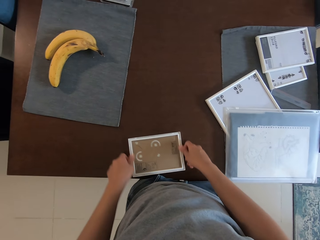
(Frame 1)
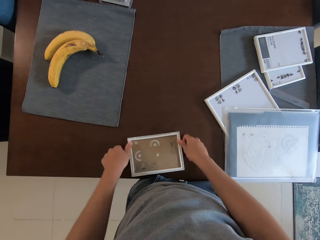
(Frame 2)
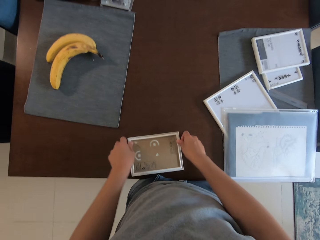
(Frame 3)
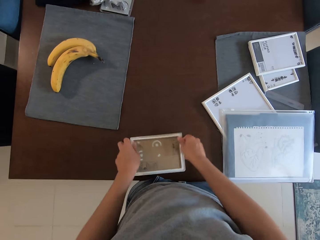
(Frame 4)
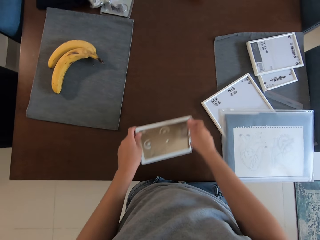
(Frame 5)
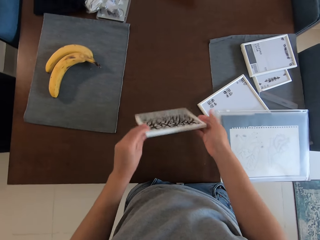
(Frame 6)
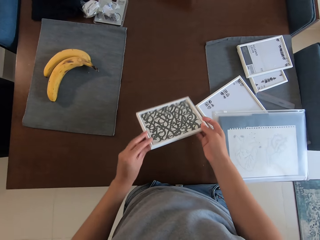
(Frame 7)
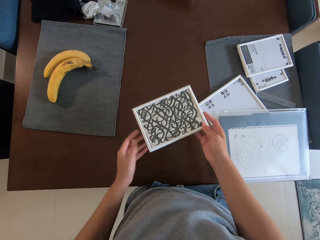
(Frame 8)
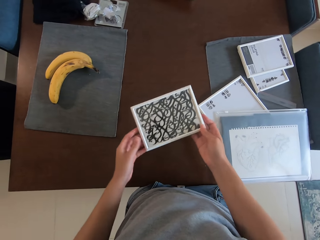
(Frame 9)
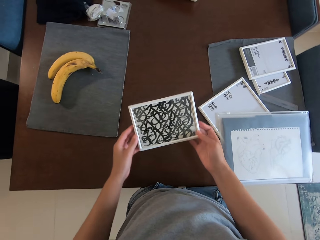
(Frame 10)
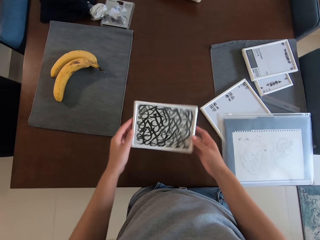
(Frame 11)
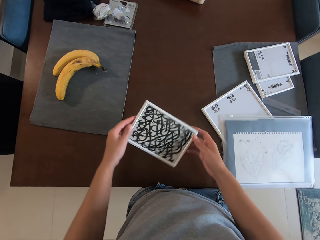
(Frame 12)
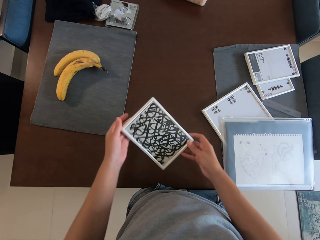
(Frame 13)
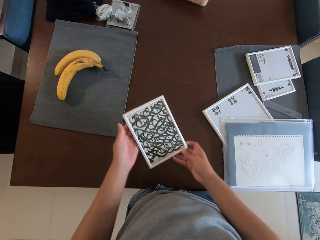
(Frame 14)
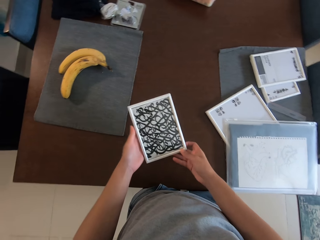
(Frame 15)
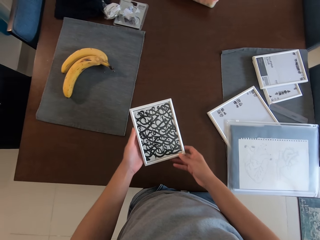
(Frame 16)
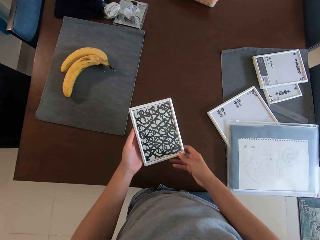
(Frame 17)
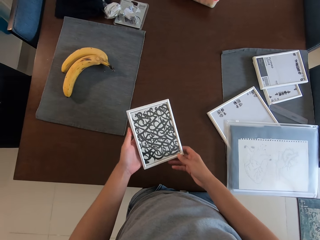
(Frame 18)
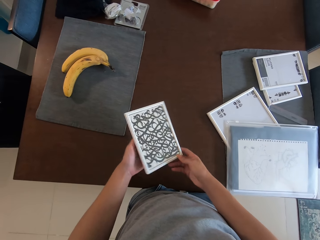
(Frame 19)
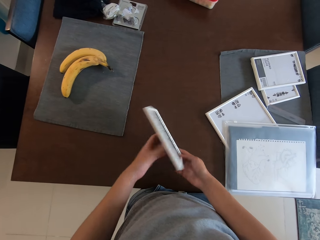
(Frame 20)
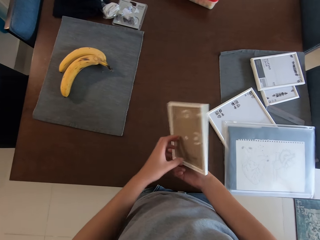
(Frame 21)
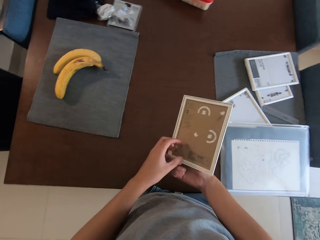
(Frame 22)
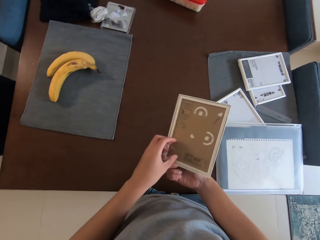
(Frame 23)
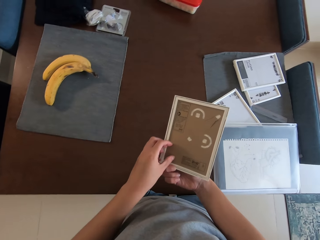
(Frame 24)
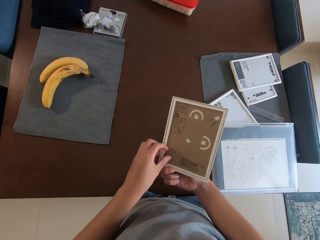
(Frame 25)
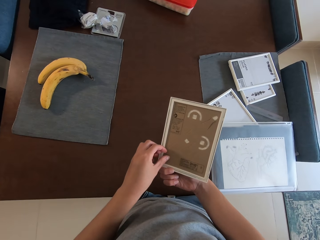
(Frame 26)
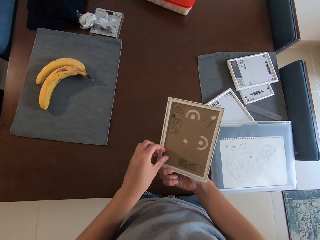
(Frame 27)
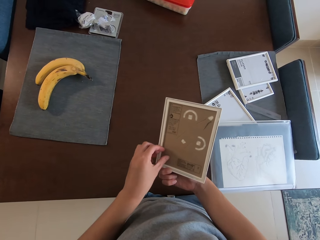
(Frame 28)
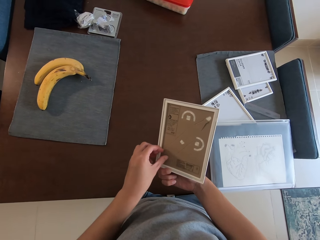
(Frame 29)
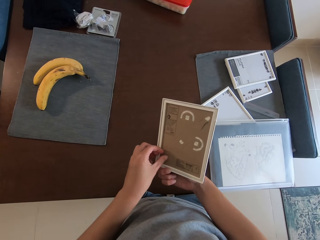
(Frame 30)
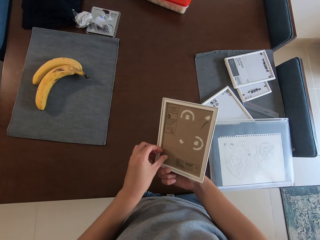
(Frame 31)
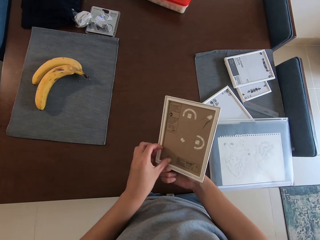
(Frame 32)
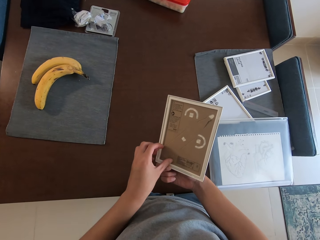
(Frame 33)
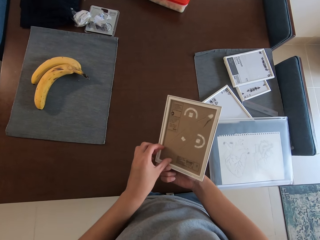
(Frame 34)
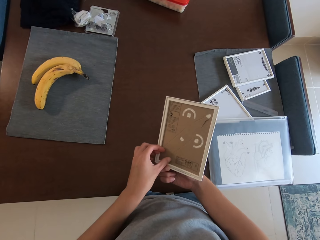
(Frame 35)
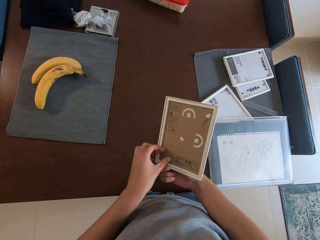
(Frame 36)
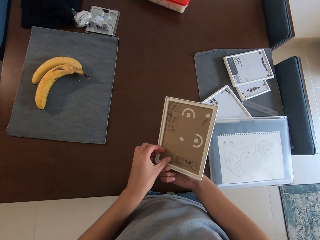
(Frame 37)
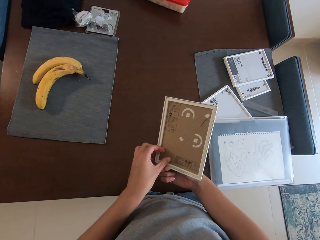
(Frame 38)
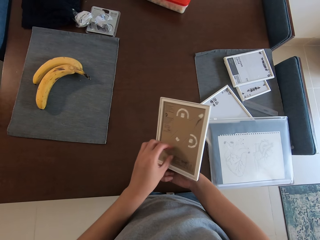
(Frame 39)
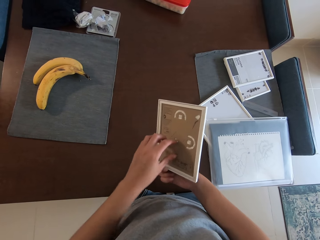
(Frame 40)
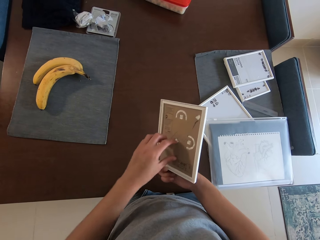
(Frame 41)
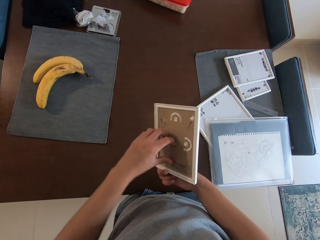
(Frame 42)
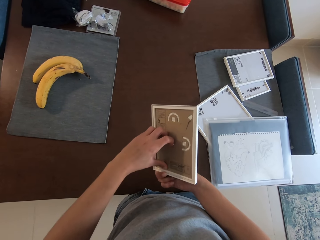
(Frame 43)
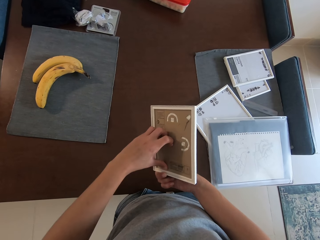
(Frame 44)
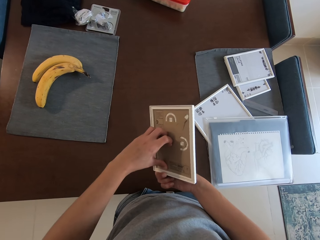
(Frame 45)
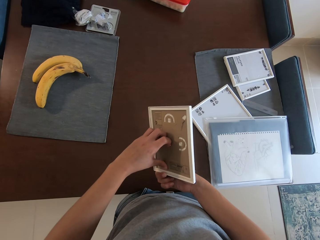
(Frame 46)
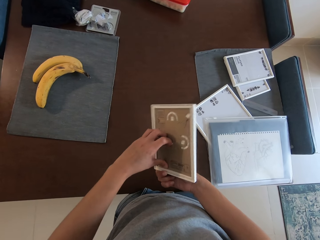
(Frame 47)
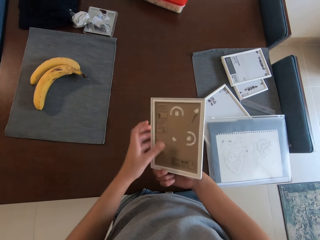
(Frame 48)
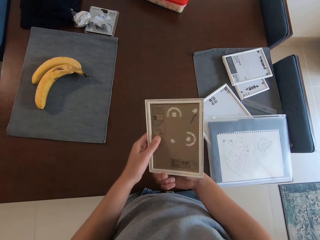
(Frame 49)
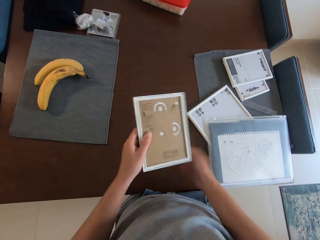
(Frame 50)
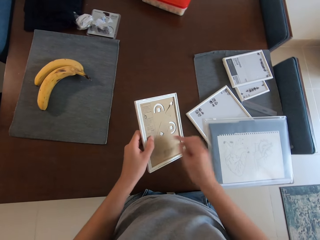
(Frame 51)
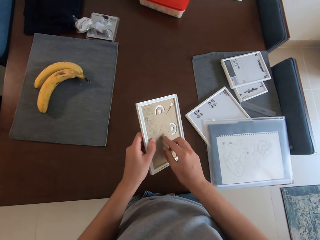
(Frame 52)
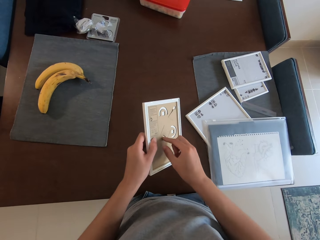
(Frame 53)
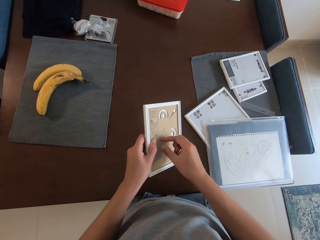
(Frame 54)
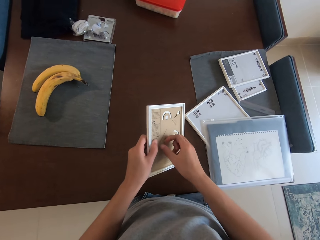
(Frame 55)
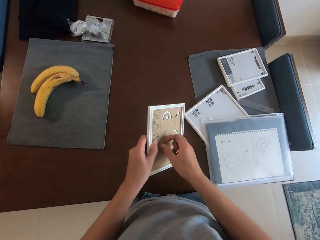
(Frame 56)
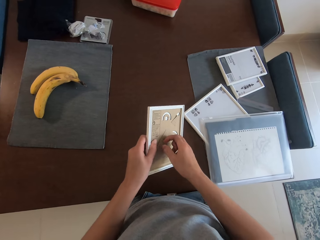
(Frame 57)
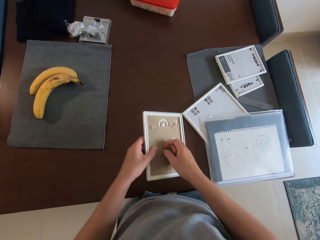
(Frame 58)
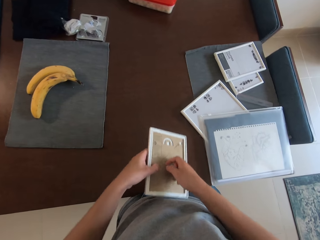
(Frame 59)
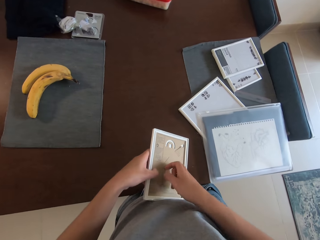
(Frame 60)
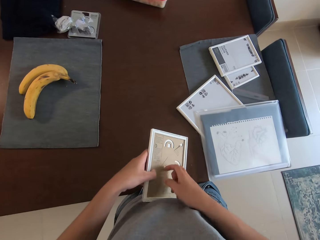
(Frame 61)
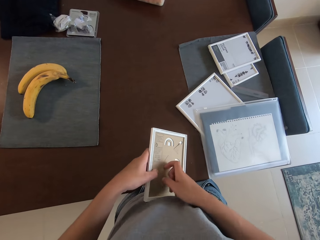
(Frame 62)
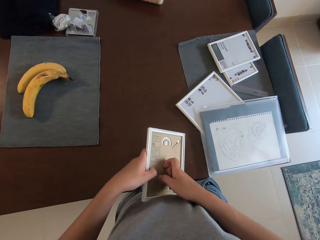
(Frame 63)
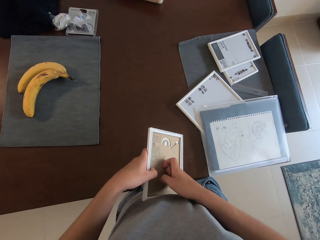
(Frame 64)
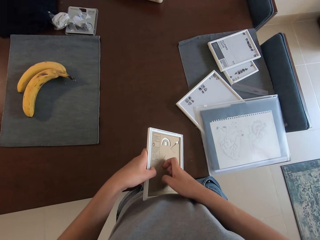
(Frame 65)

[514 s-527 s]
The camera wearer examines the picture frame with her hands. She flips the frame on a table with a hand. She pulls out a craft paper from the frame with a hand.

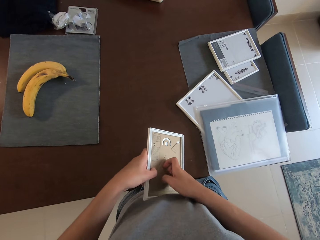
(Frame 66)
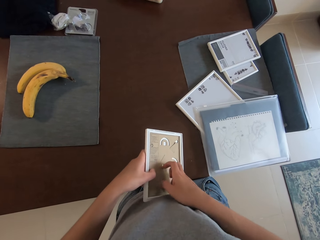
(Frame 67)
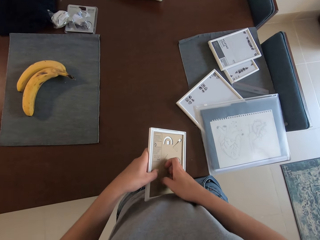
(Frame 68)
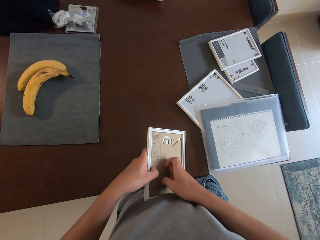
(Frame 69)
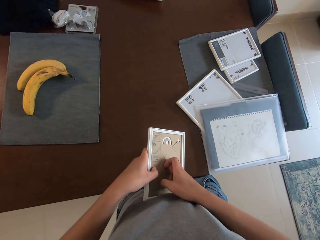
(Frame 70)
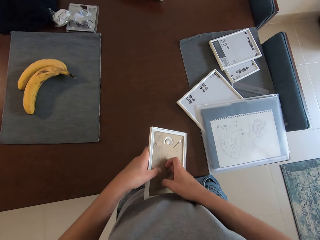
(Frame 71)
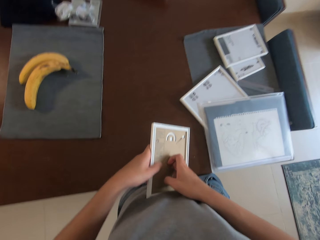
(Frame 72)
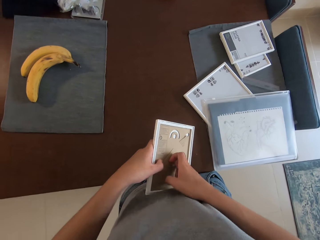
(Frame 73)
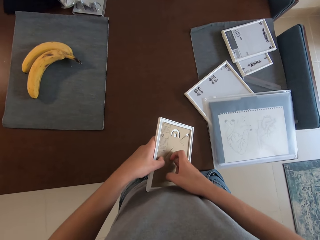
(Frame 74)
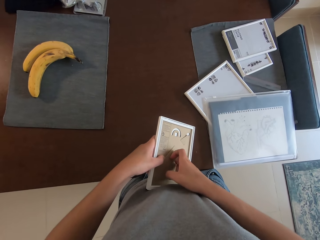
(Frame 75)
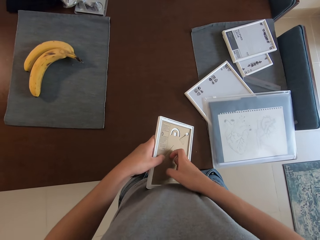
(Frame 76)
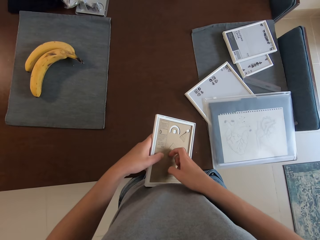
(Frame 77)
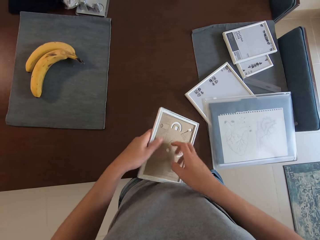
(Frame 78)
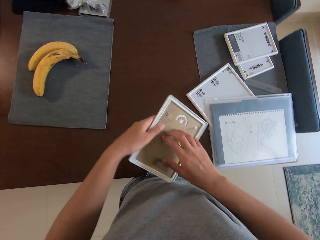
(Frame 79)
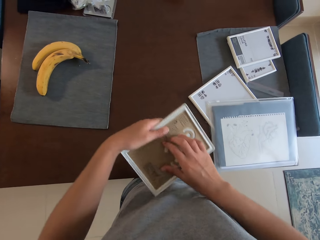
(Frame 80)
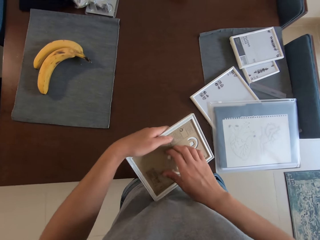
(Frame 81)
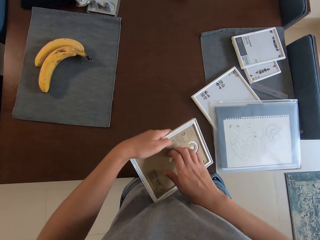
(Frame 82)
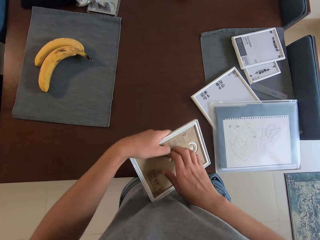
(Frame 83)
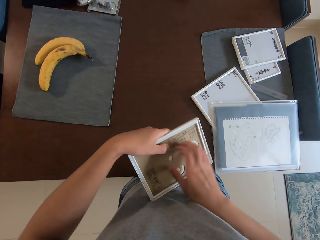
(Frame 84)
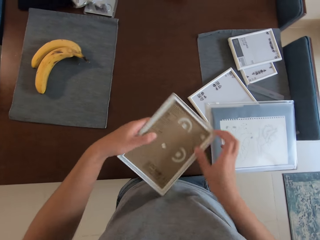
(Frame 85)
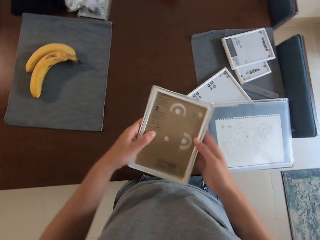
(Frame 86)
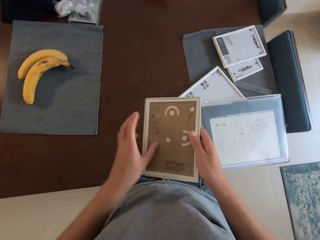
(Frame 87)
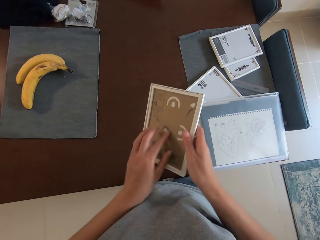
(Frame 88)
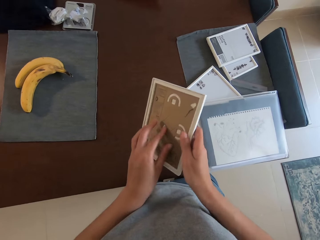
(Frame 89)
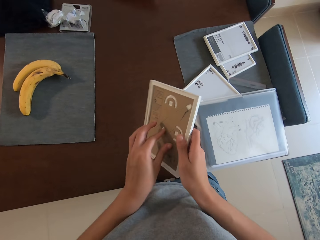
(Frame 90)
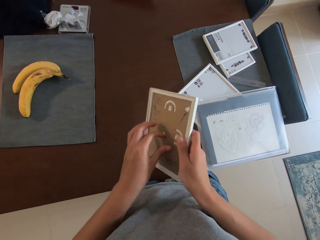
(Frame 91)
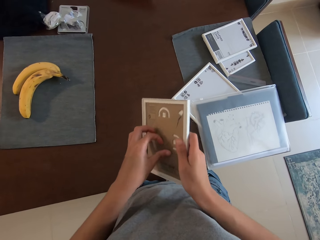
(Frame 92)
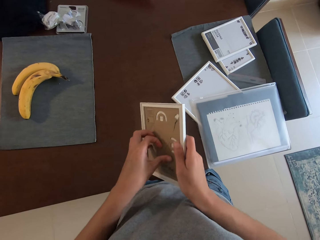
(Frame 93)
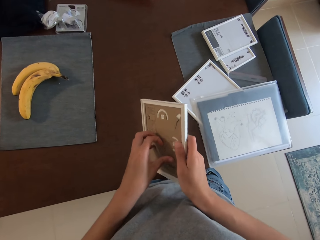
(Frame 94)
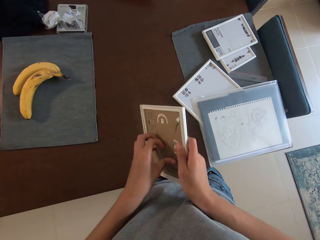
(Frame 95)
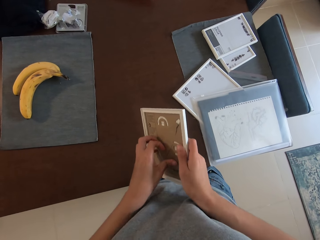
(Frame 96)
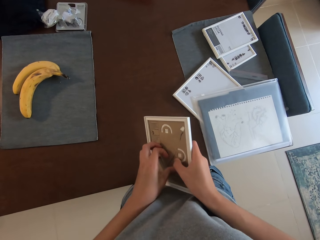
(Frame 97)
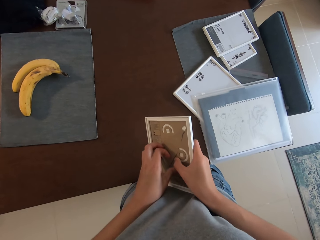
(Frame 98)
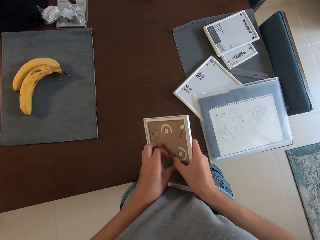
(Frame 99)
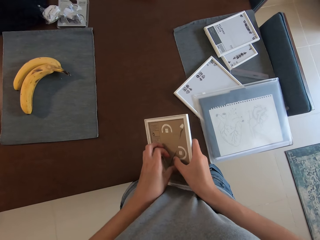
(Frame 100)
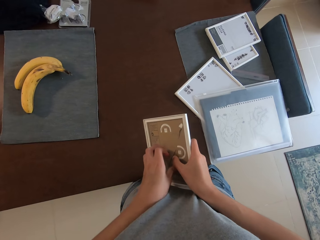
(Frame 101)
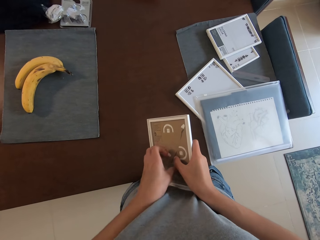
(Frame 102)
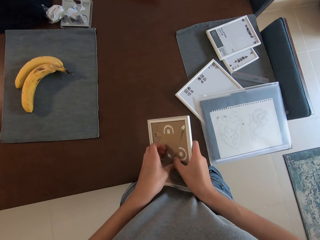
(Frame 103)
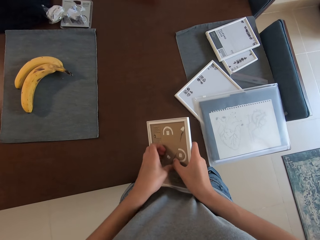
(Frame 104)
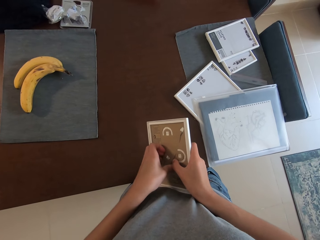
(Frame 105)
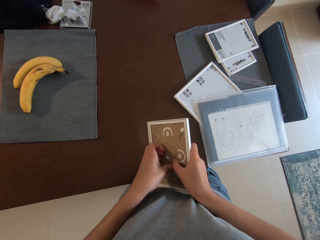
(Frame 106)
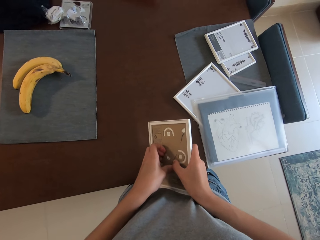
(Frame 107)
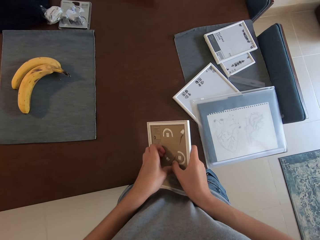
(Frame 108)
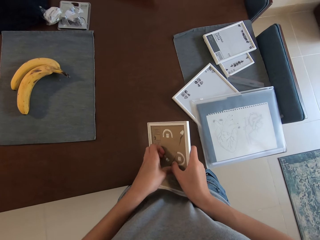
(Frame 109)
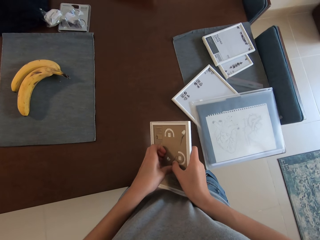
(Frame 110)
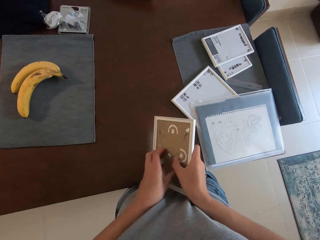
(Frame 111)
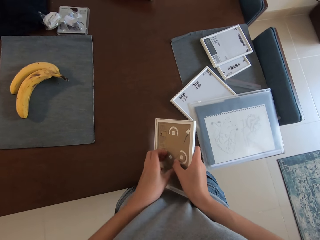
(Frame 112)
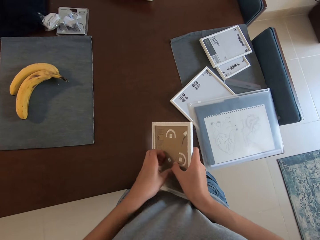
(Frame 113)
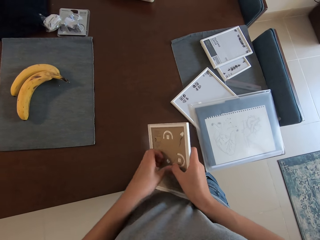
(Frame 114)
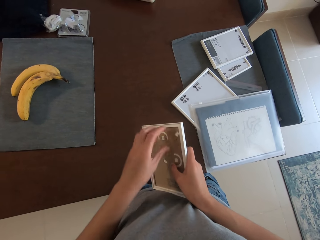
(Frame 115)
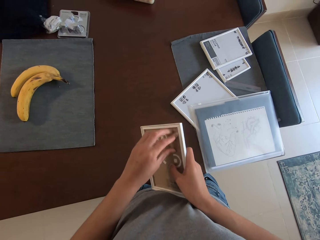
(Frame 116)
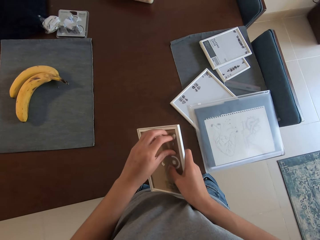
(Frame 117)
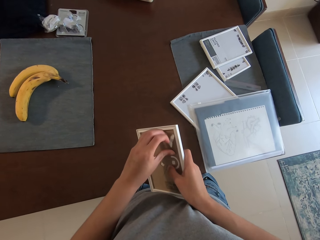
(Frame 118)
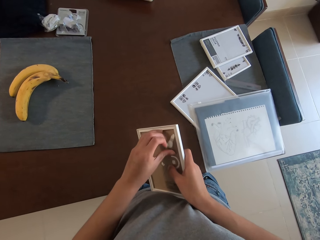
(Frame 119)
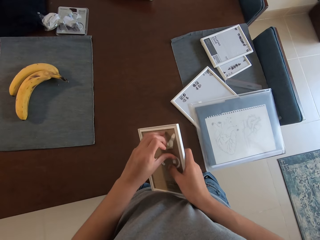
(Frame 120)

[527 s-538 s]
The camera wearer adjusts a frame on a hand. They pull out a craft paper from the frame with a hand.
